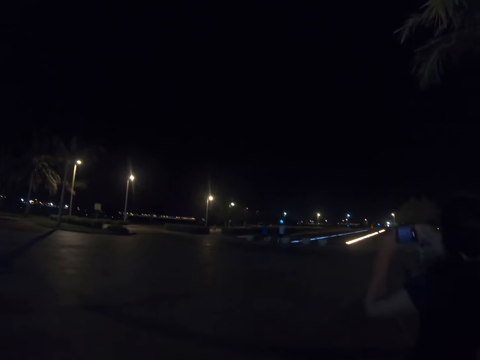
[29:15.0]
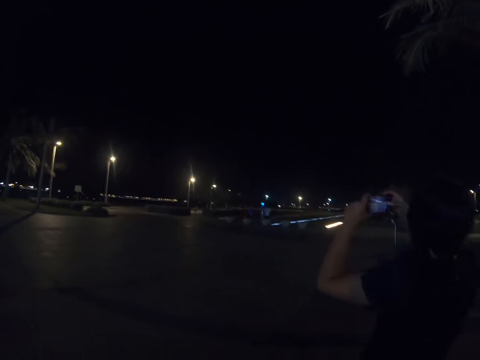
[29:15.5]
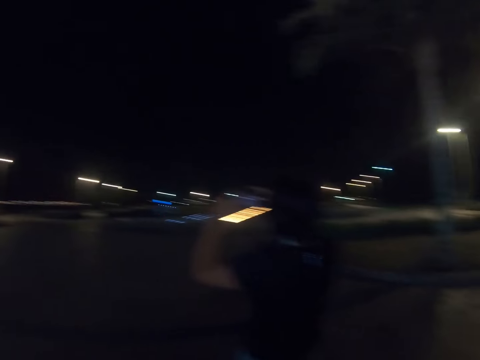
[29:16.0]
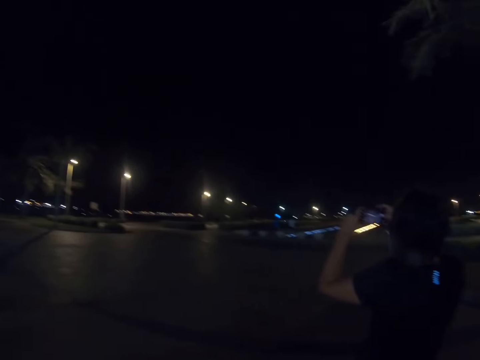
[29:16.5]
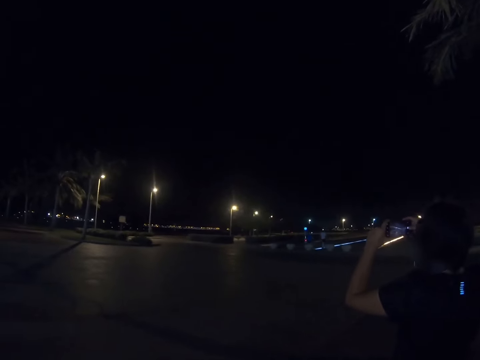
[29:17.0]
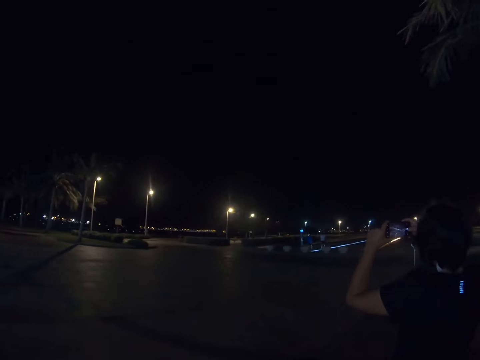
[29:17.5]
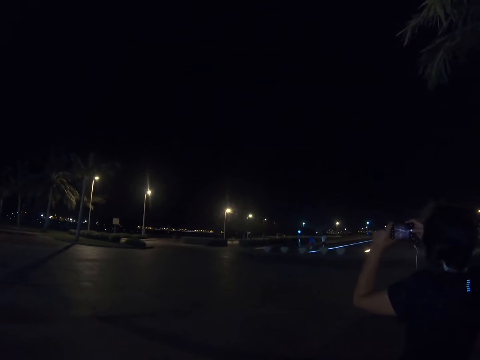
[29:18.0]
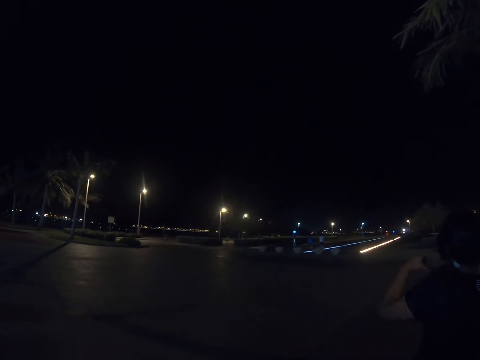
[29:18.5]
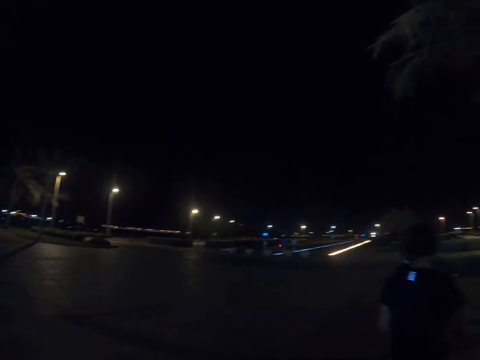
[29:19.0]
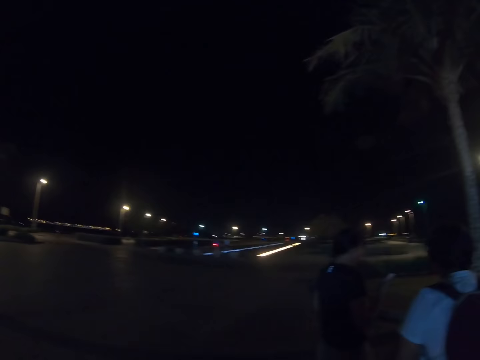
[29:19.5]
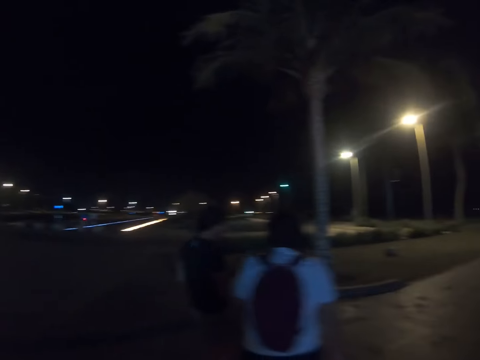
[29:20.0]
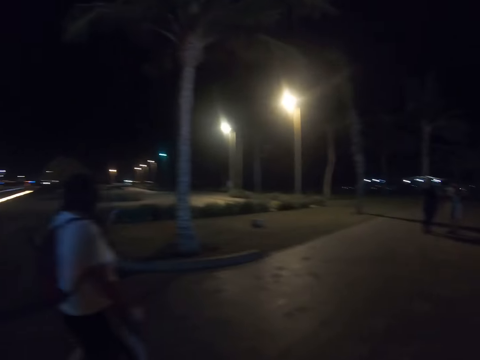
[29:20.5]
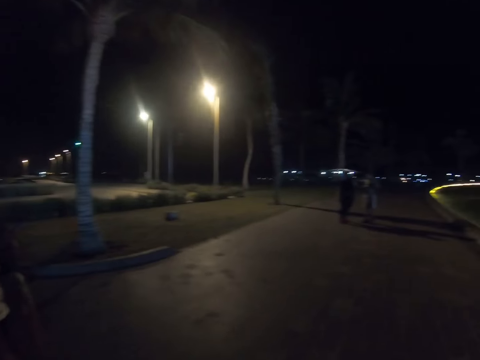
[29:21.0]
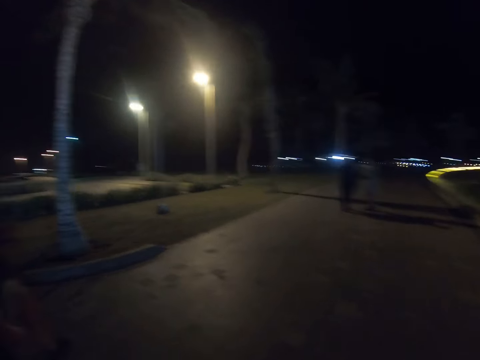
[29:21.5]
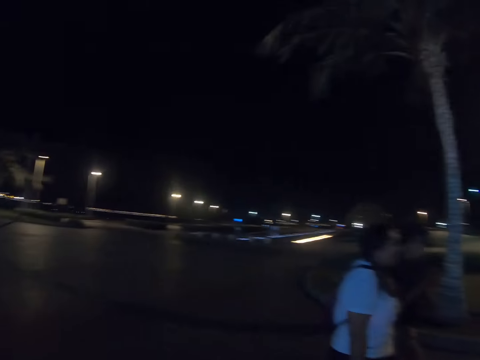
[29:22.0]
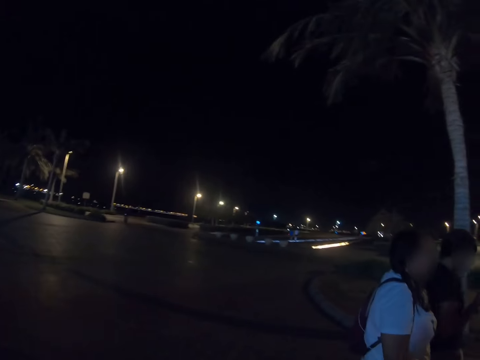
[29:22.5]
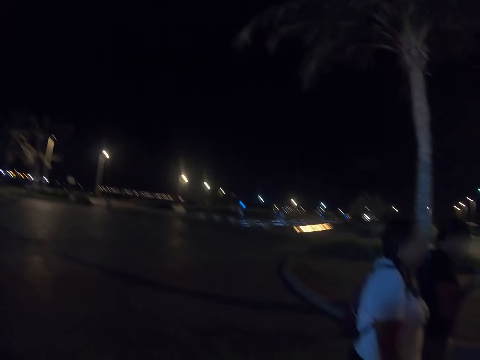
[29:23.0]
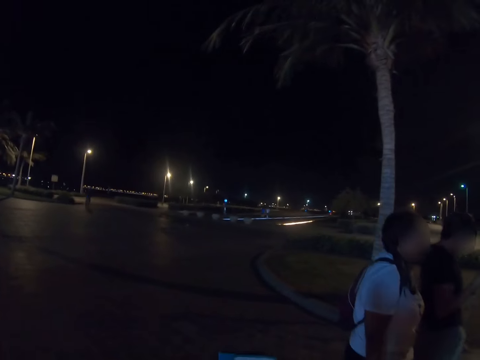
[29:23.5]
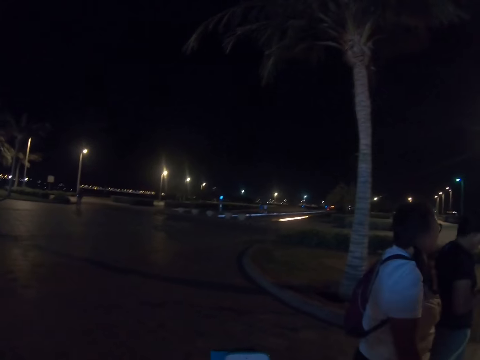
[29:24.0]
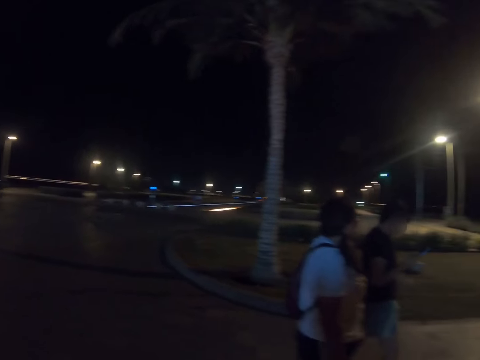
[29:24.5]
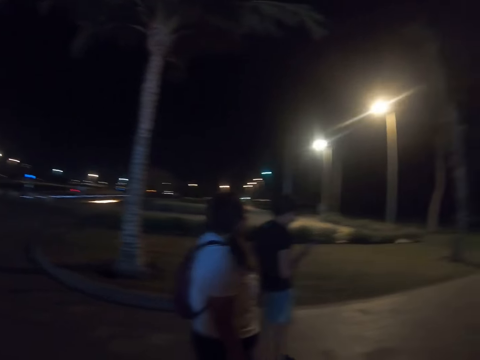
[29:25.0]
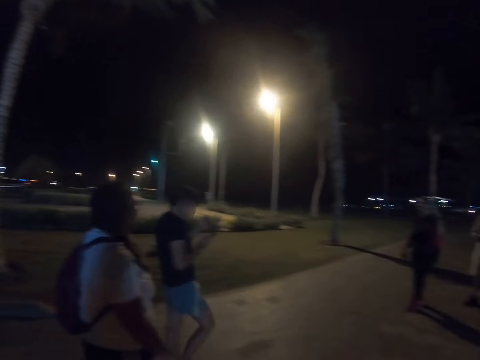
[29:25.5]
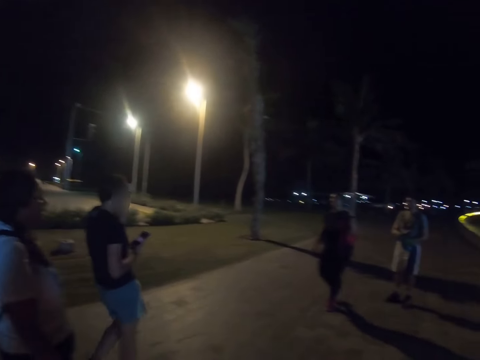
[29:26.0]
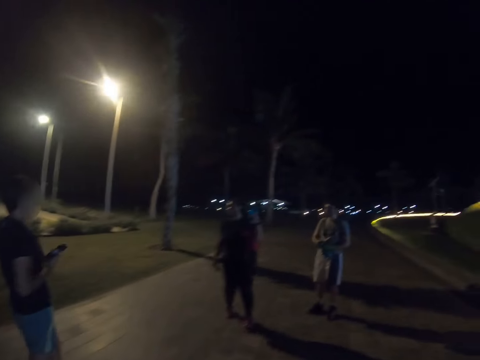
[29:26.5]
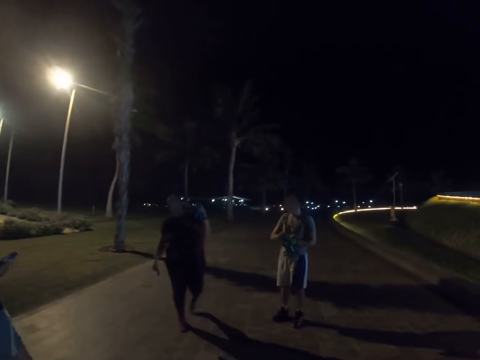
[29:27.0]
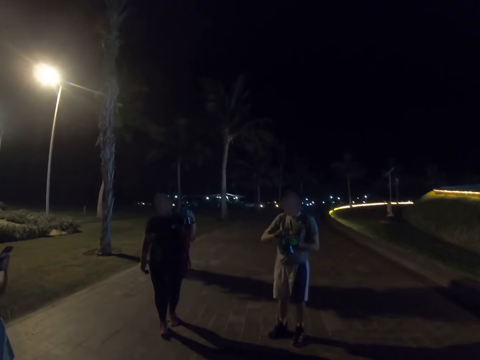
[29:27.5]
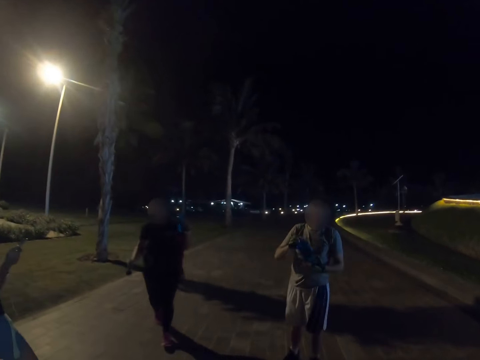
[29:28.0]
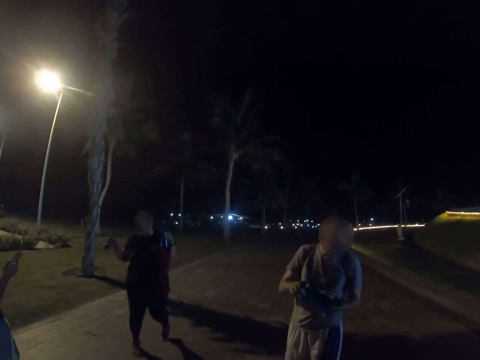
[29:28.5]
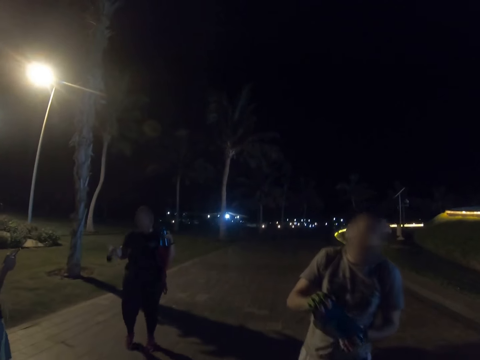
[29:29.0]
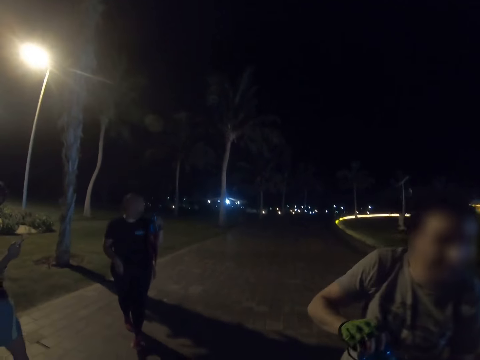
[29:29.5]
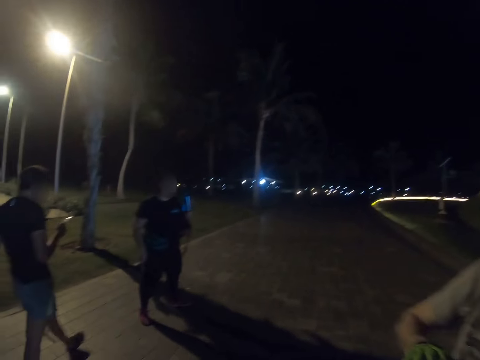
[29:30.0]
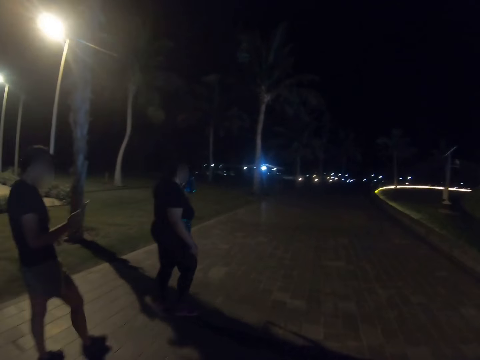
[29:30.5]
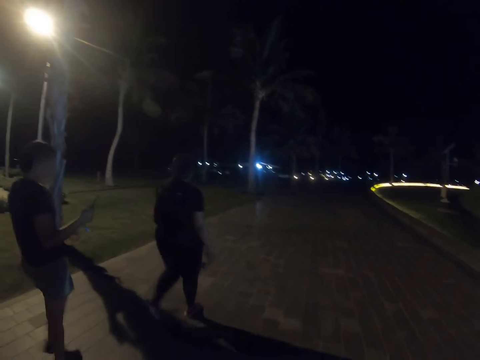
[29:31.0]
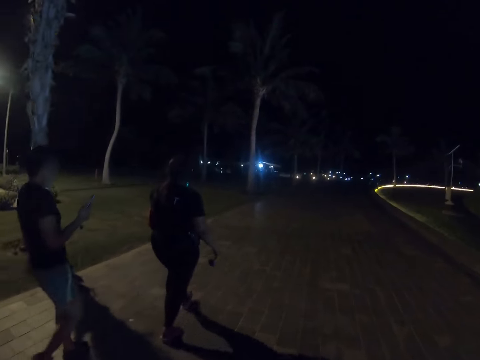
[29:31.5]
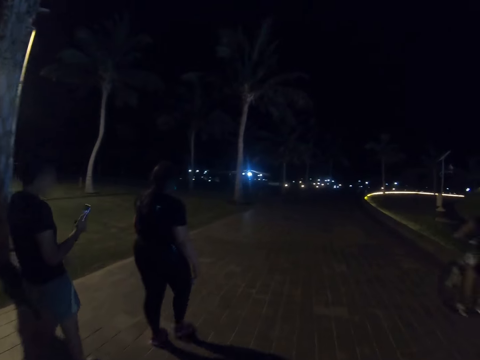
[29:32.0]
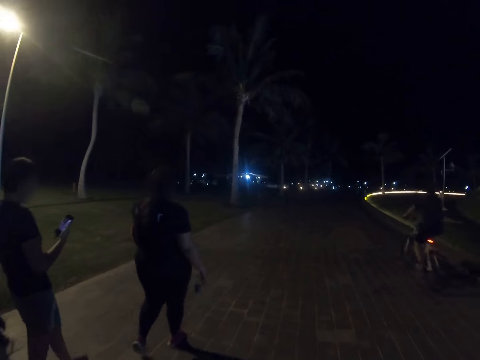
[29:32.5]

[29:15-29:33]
A woman takes a camera using her phone. The camera wearer walks on the road.

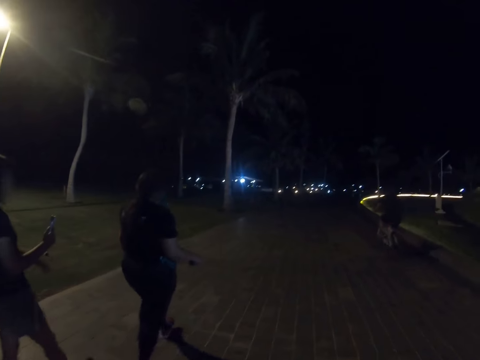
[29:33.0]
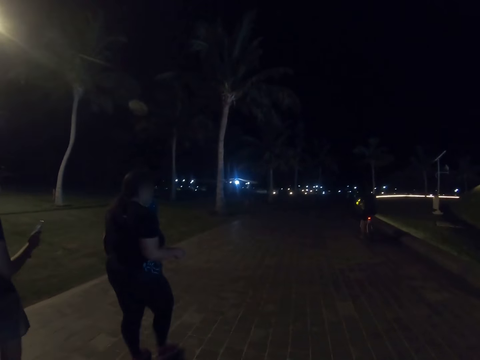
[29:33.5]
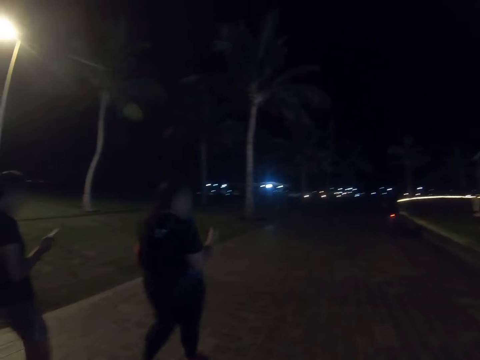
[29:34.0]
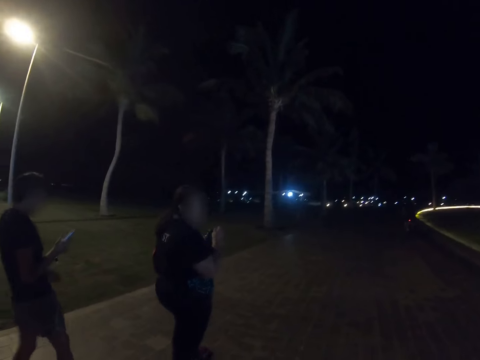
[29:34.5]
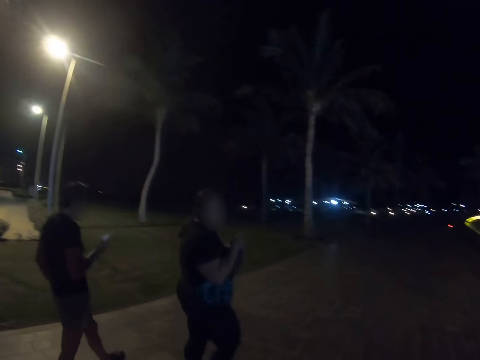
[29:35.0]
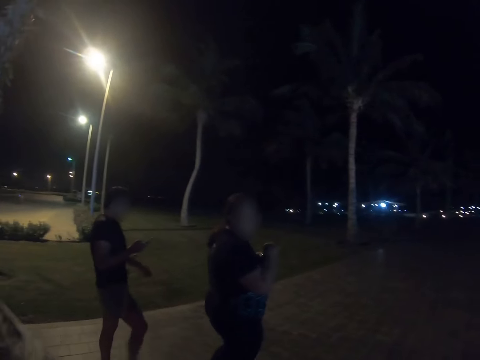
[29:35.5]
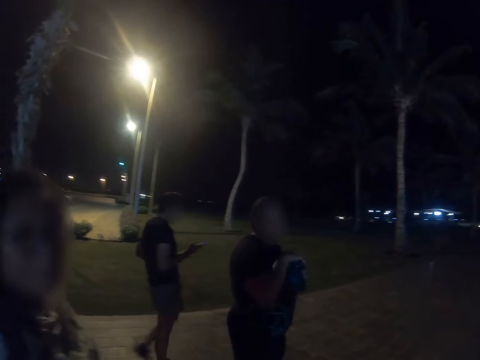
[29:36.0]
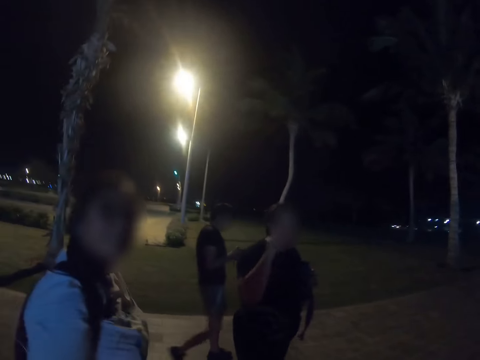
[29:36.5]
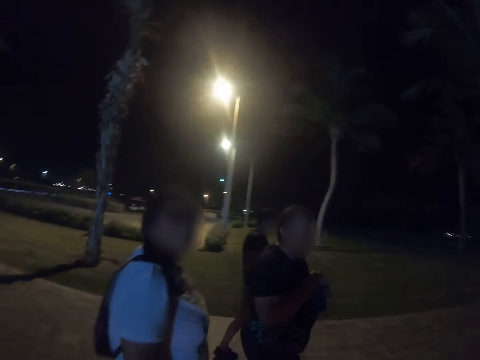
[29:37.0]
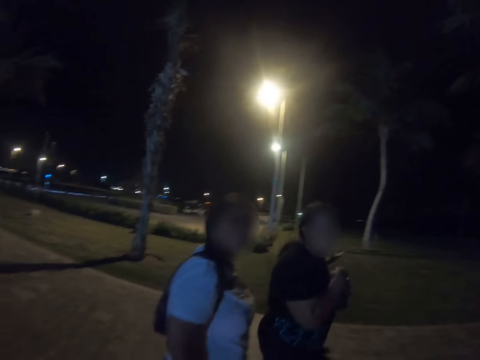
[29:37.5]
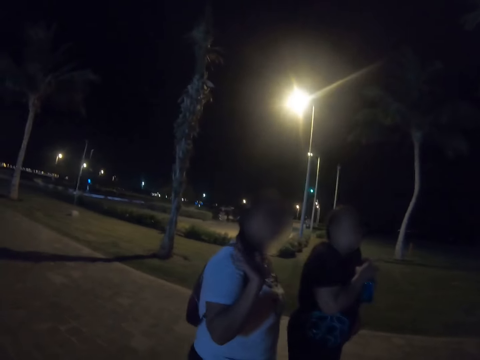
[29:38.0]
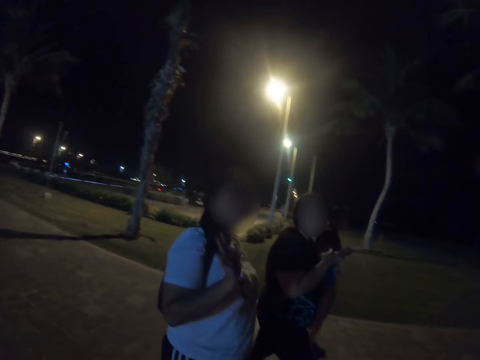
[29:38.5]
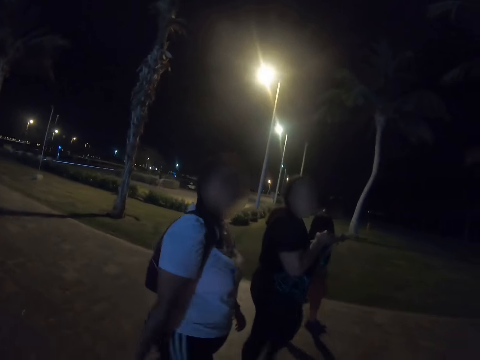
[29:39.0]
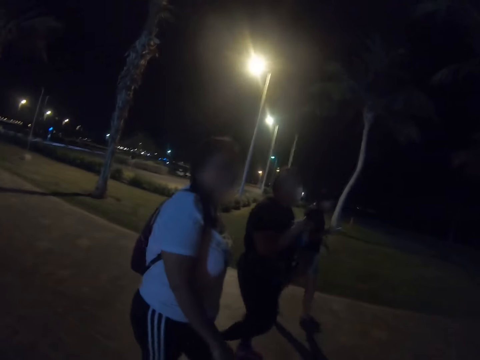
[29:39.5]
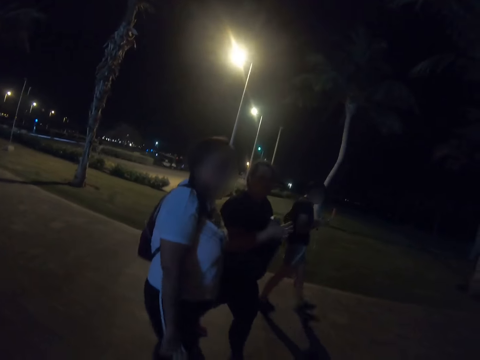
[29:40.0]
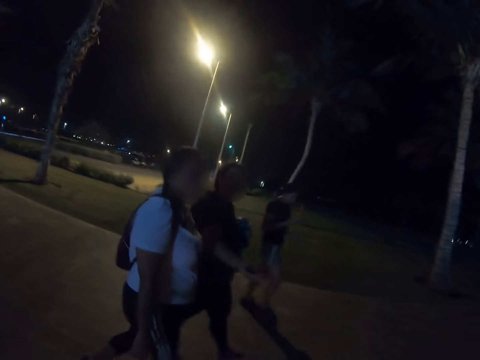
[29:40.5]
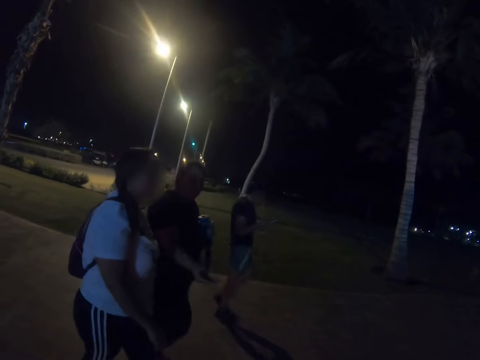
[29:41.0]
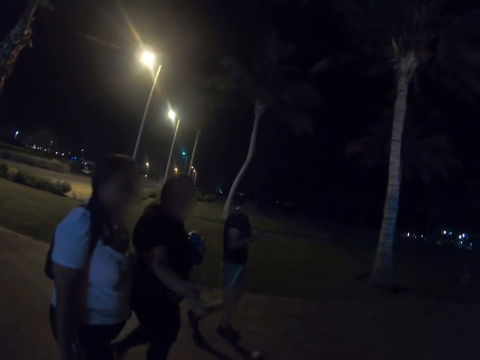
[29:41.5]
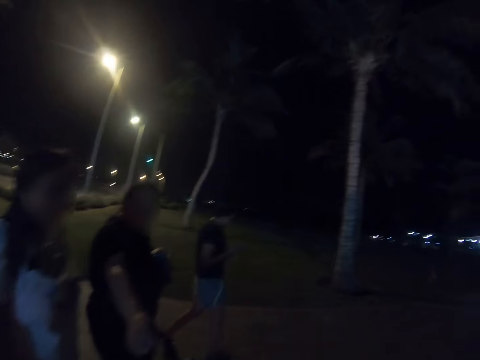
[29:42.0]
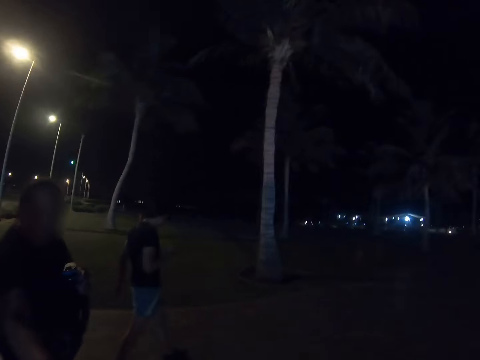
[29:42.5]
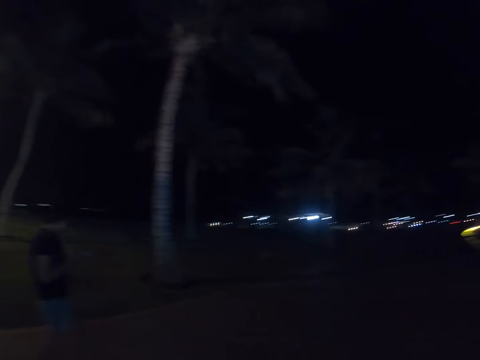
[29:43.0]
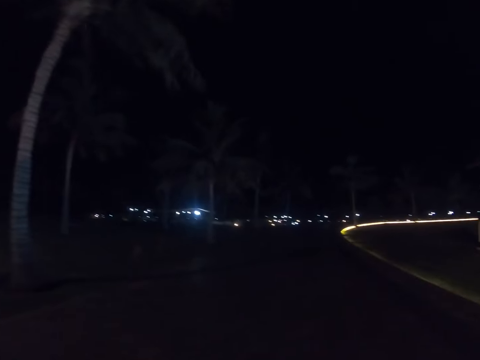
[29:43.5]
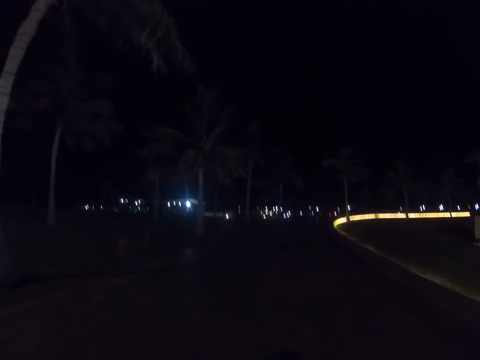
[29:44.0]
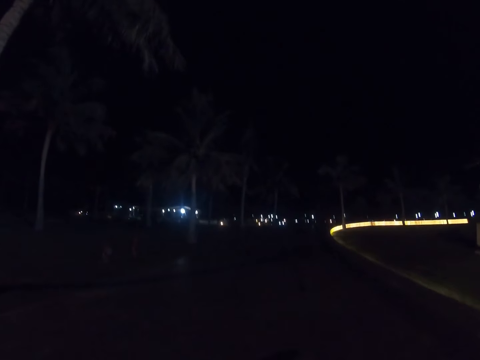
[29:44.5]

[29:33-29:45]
The camera wearer looks around the road. A lady and another lady converse with the camera wearer.
